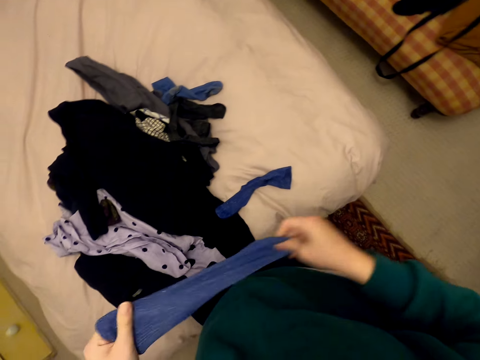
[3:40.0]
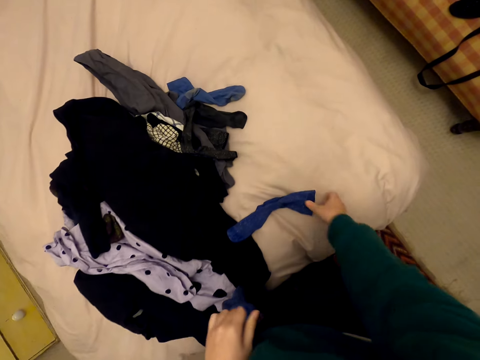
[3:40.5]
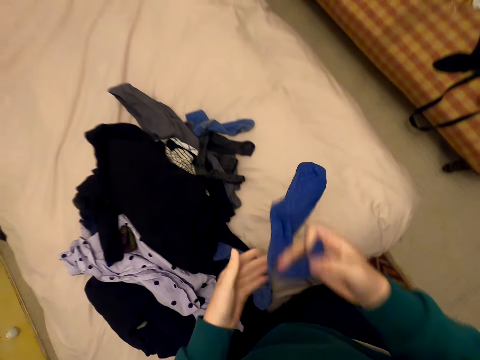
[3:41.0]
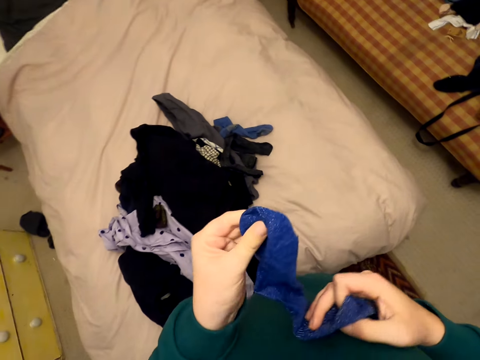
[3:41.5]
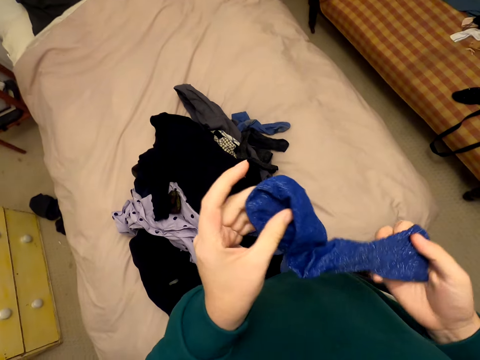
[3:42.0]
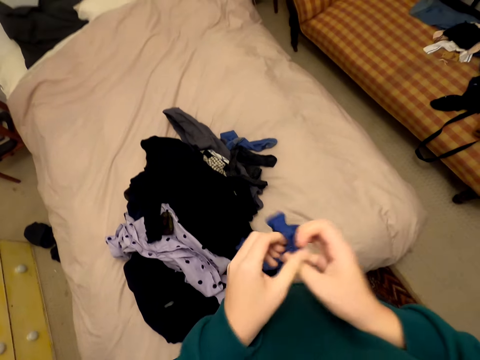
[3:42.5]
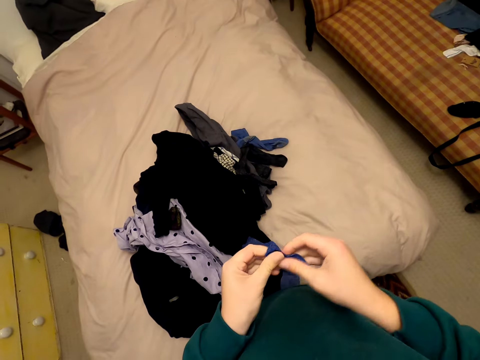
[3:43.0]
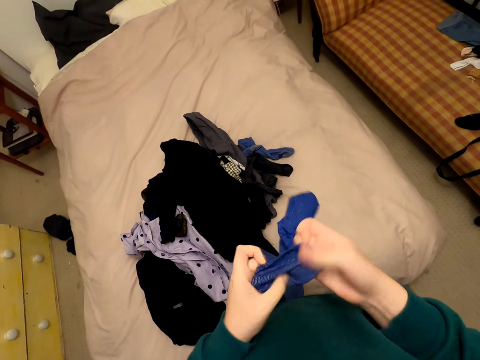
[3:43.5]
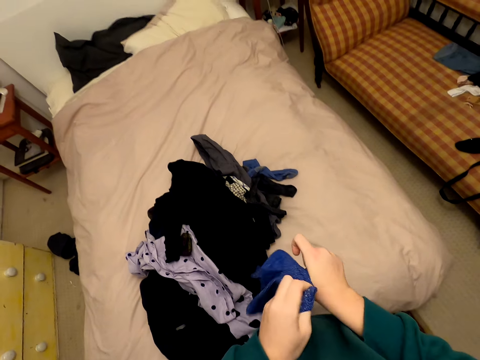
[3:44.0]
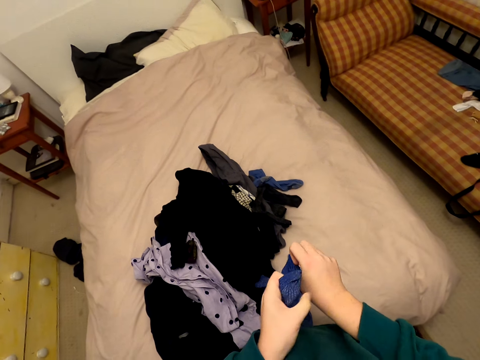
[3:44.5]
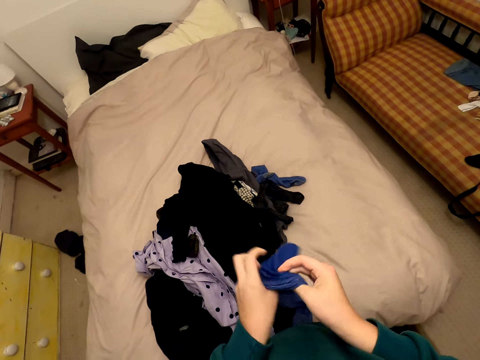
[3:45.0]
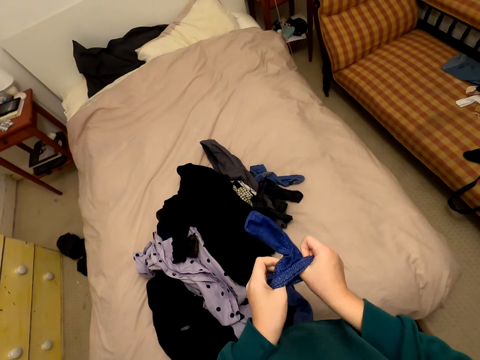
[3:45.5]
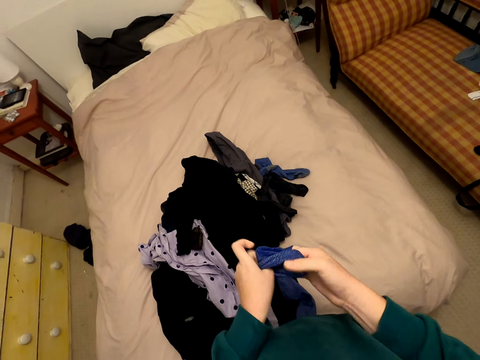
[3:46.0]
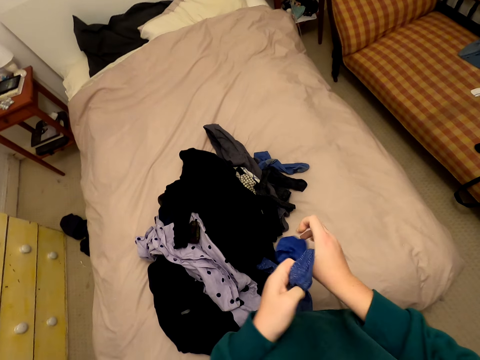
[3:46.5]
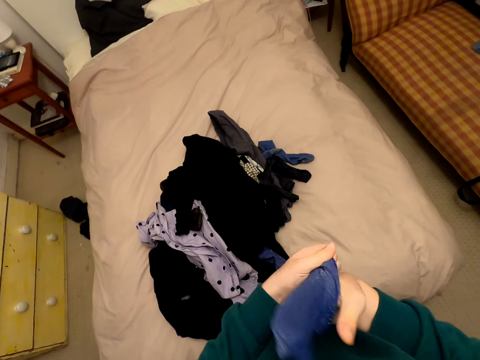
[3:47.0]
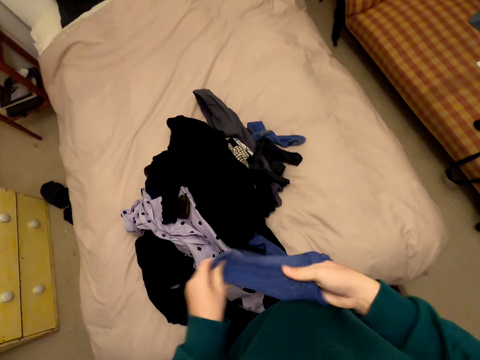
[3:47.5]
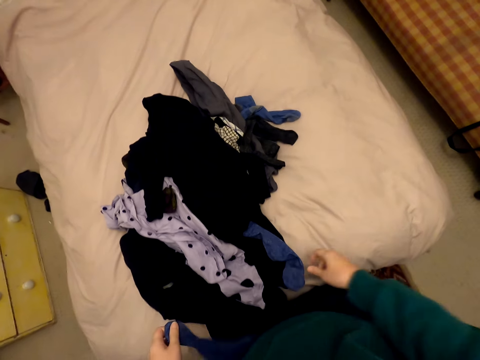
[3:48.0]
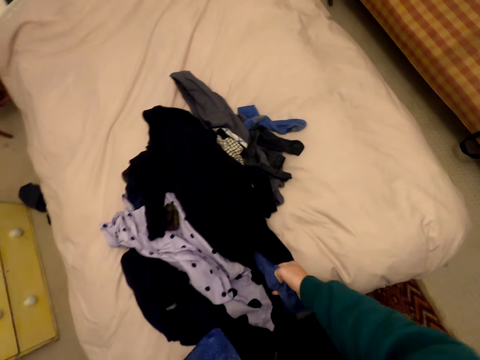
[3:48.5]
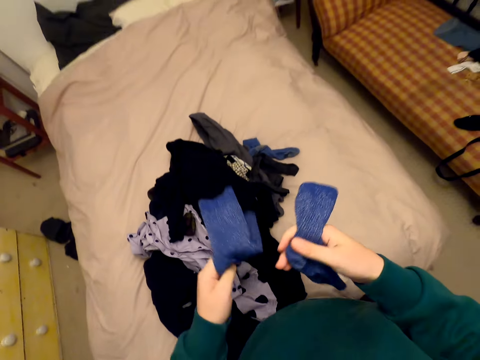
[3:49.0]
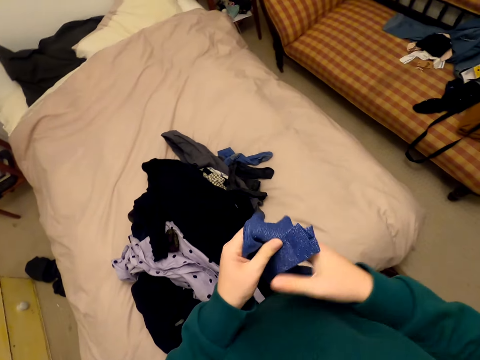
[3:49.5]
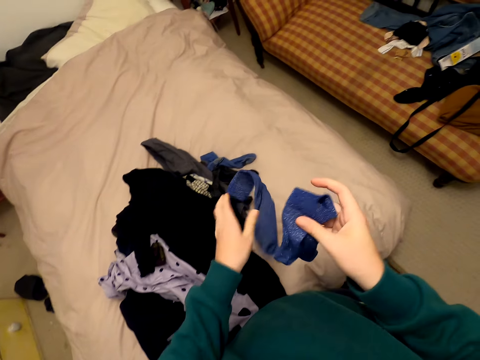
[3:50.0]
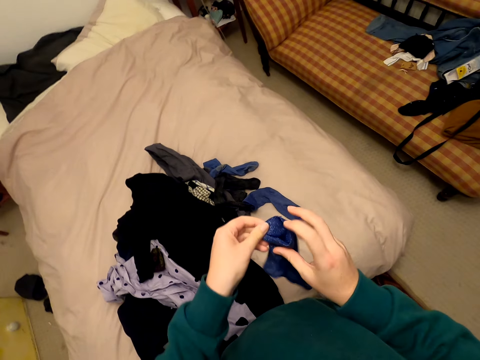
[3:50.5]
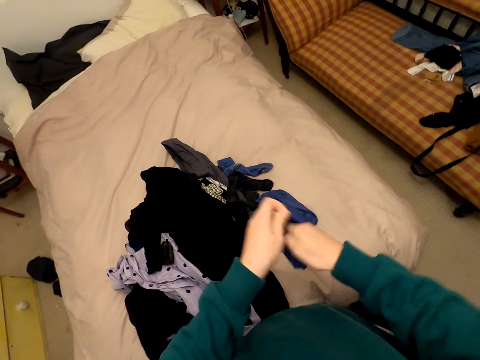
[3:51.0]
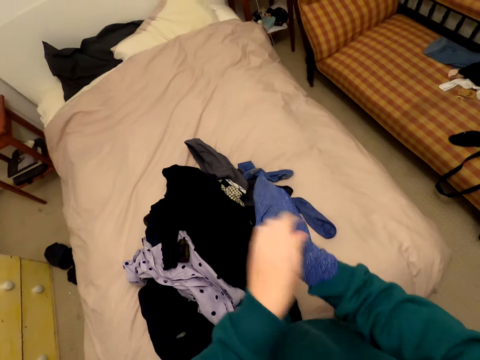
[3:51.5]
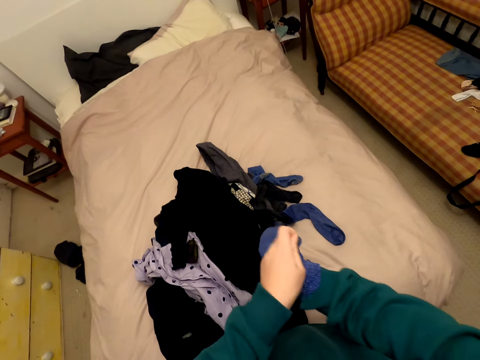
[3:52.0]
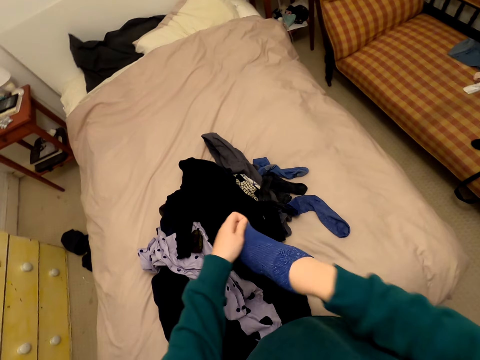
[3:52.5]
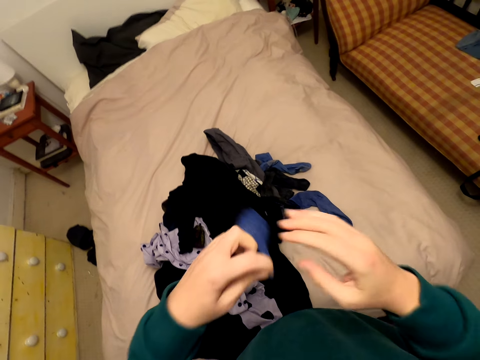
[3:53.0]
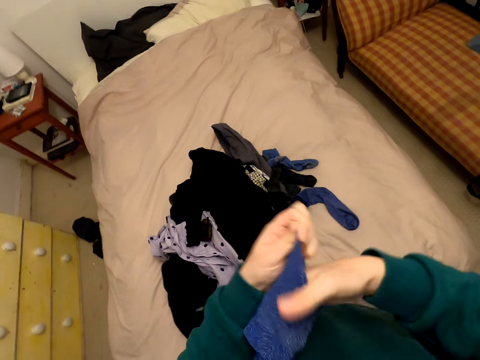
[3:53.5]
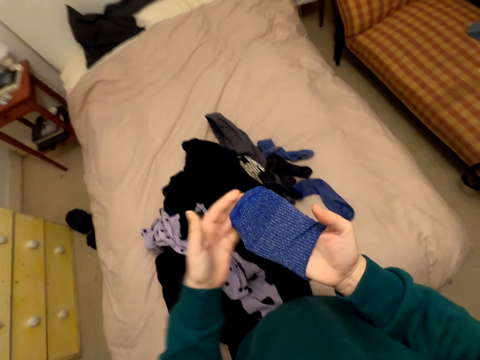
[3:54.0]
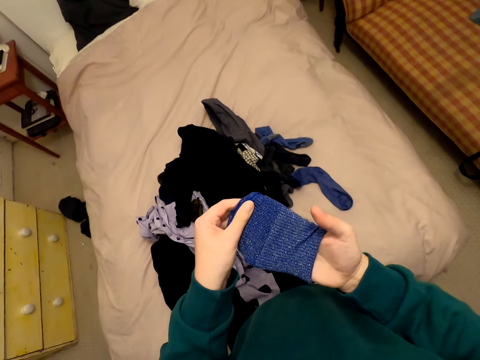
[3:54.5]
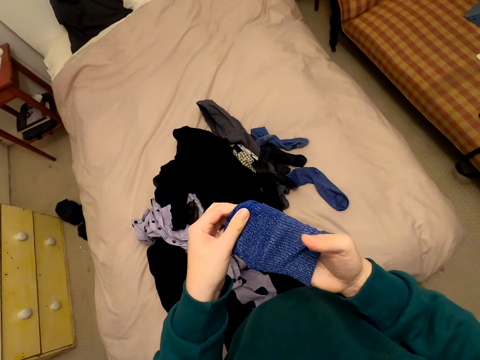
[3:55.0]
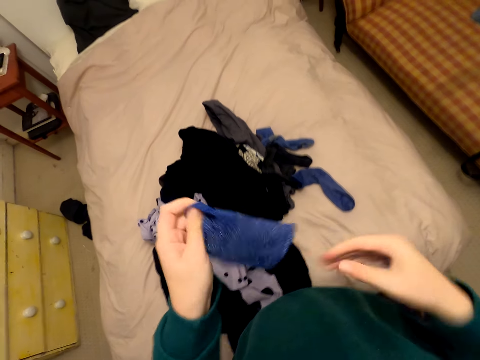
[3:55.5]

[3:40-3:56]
The camera wearer drops the socks. He picks up the sock from the bed. He puts the sock on the bed. He turns the sock inside out in his hands. He picks up the sock from the bed. He drops one sock on the bed. He puts his right hand in the socks. He turns the sock in his hands. He removes his hand from the socks.

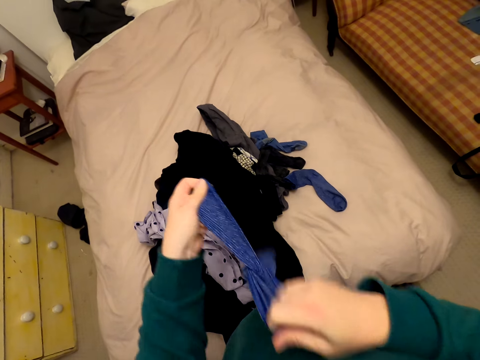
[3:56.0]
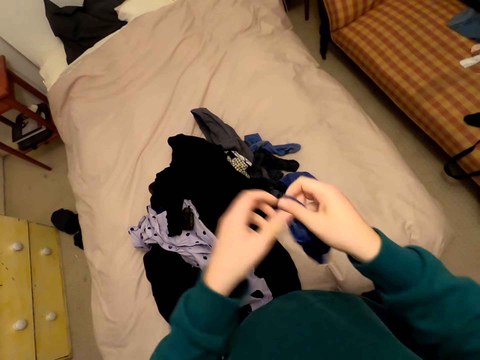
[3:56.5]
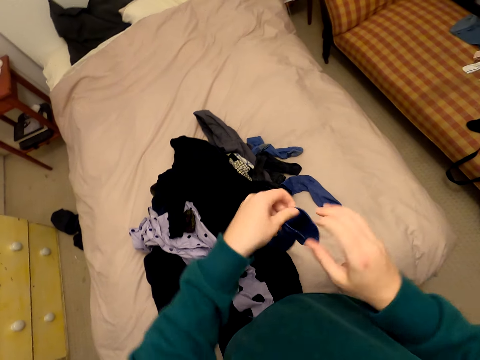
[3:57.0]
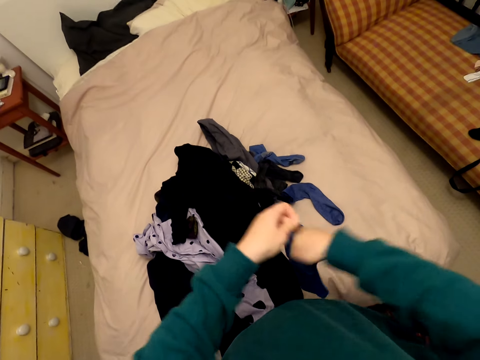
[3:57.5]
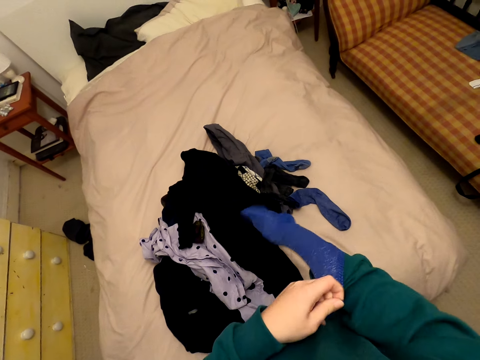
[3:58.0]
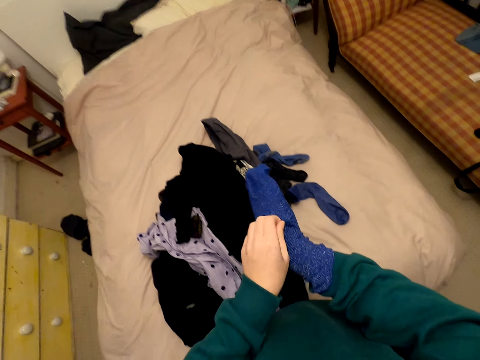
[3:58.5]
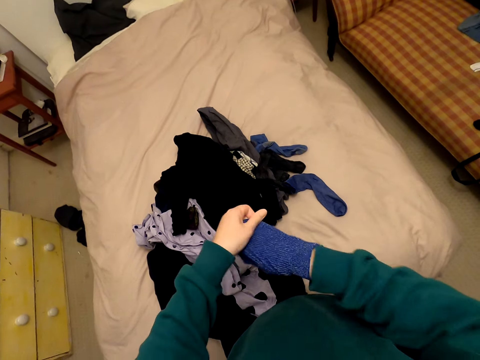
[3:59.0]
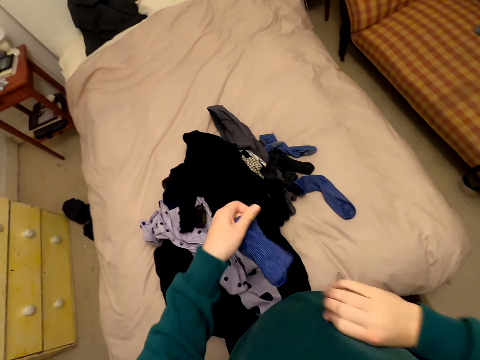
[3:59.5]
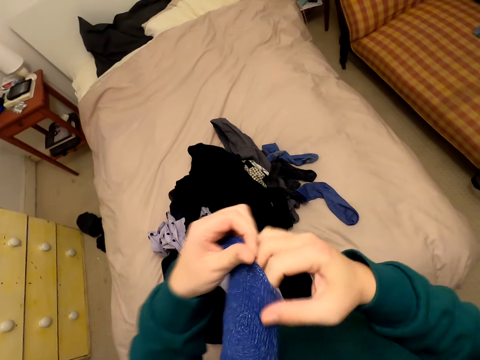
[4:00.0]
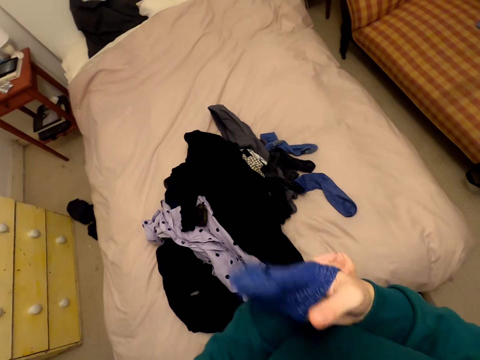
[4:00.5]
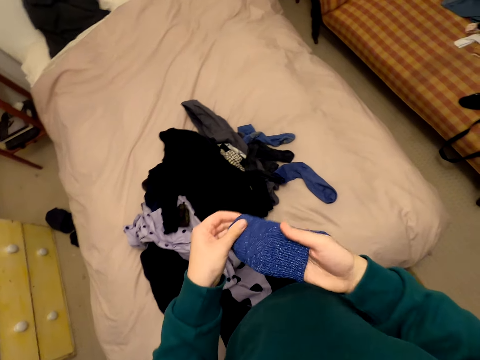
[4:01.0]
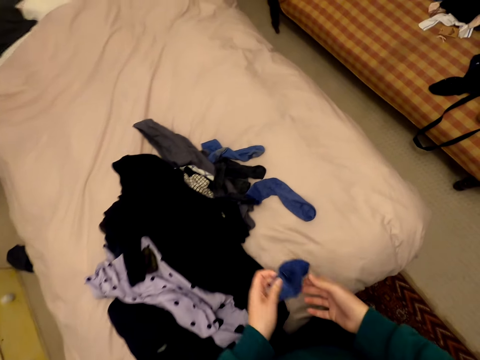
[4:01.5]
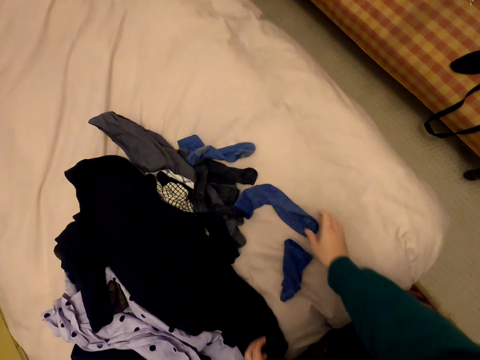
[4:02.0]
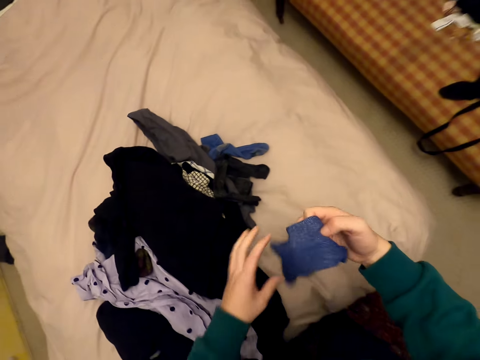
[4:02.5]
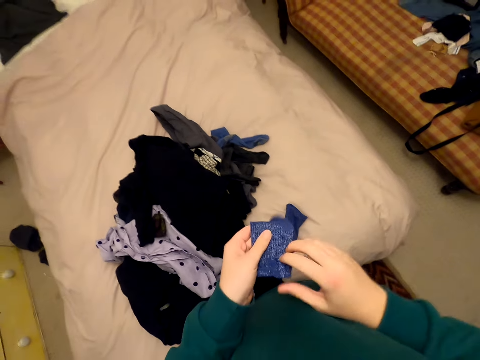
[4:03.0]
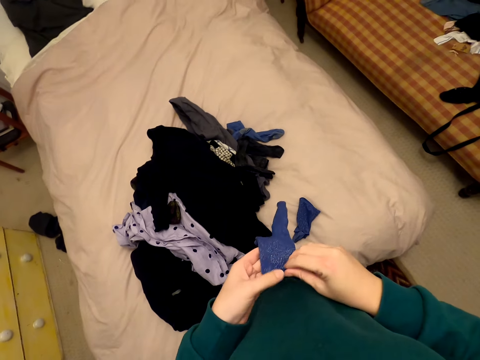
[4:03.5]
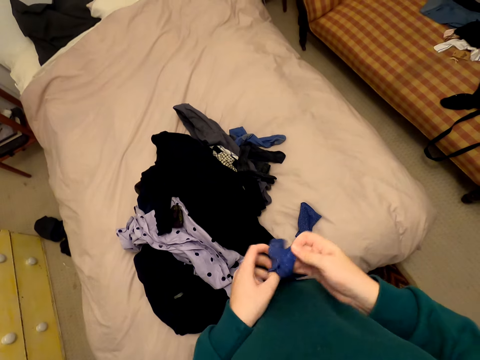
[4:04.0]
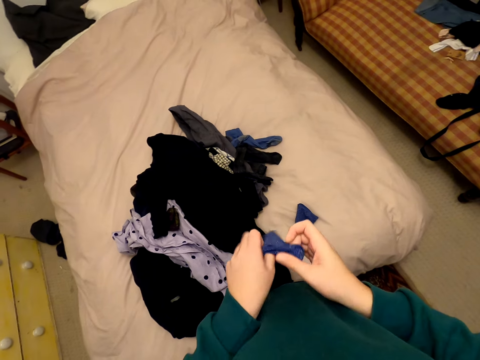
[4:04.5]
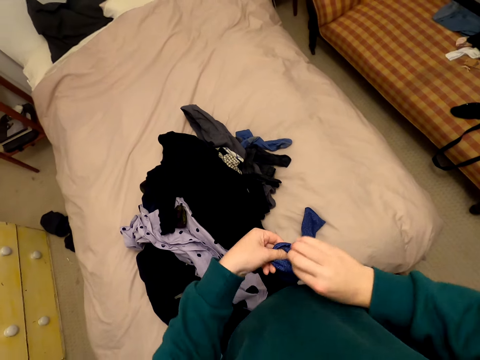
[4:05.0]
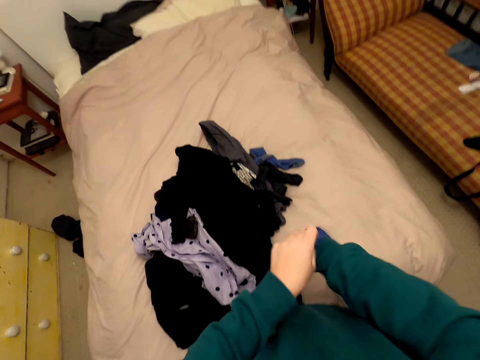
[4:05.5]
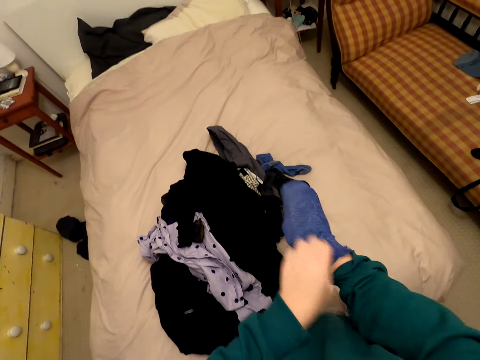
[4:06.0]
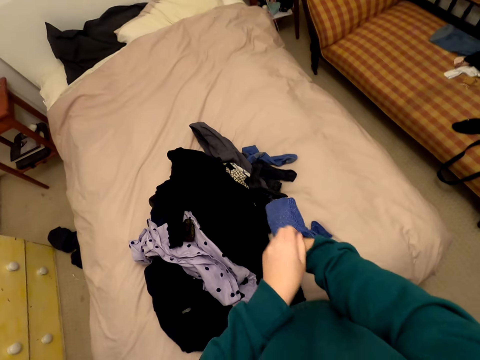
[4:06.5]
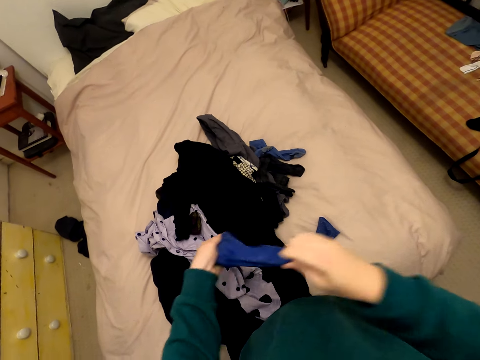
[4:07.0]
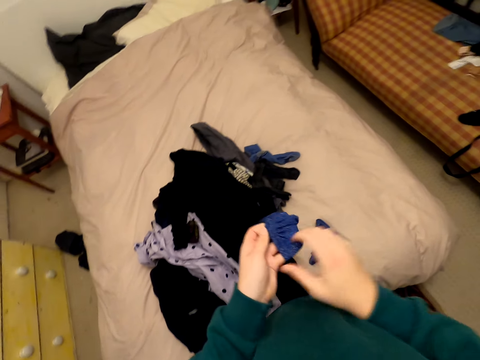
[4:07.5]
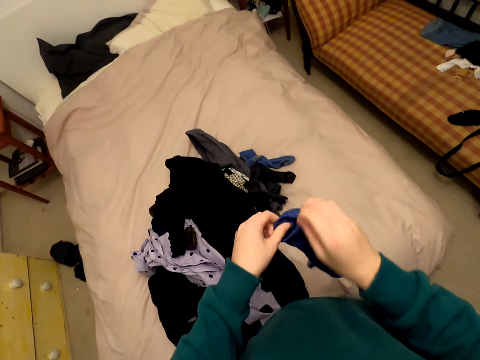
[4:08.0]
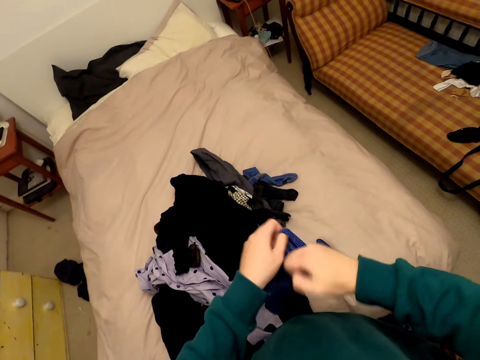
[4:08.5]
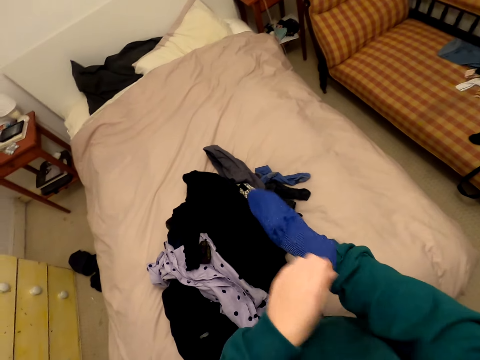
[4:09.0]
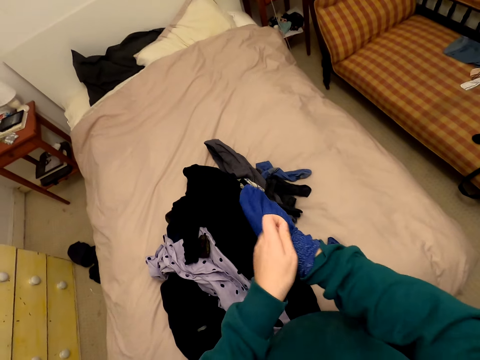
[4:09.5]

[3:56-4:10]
The camera wearer puts his right hand in the socks. He removes his hand from the socks. He drops the sock on the bed. He picks up the sock from the bed. He turns the sock in his hands. He puts his right hand in the socks. He removes his hand from the socks. He puts his right hand in the socks.
